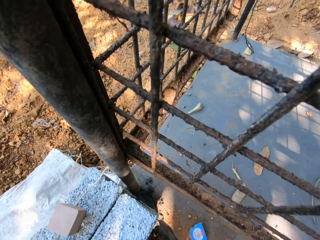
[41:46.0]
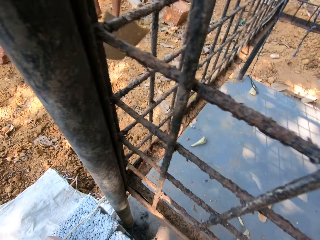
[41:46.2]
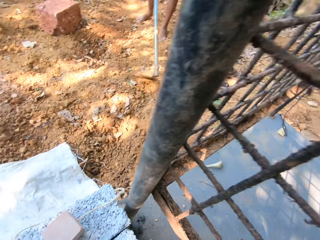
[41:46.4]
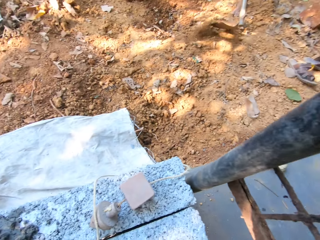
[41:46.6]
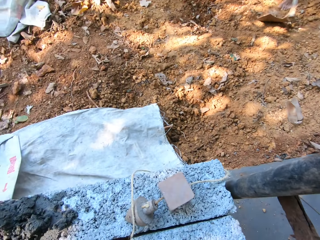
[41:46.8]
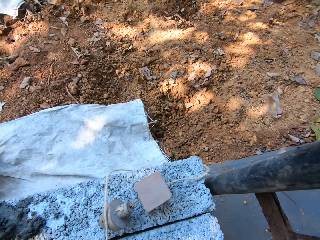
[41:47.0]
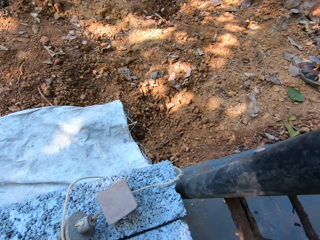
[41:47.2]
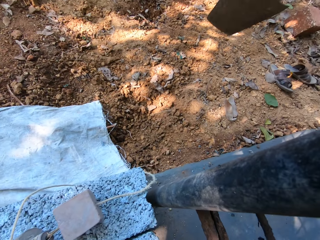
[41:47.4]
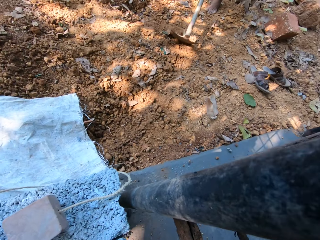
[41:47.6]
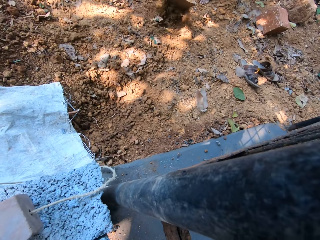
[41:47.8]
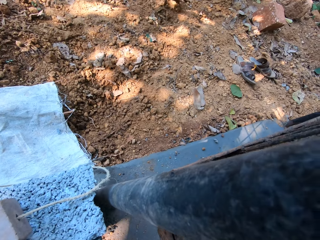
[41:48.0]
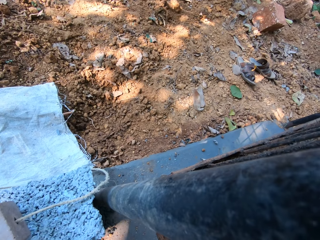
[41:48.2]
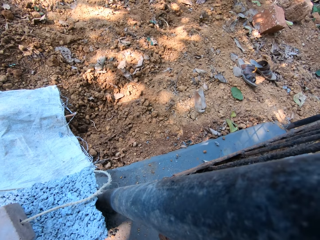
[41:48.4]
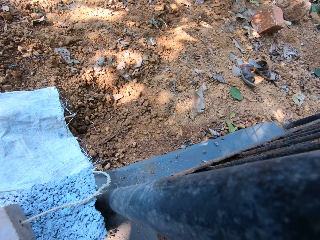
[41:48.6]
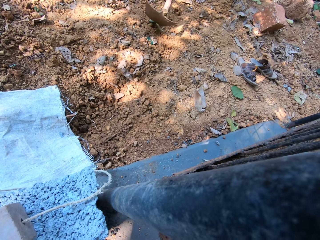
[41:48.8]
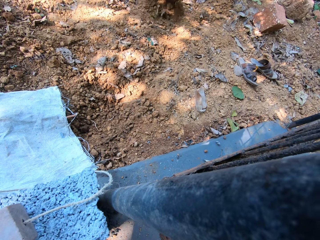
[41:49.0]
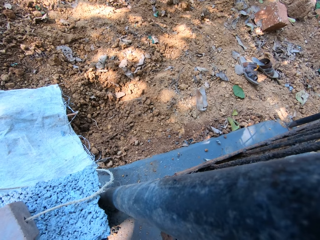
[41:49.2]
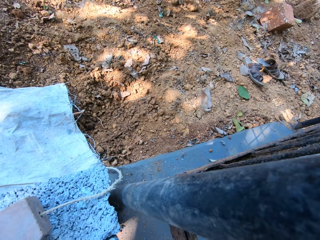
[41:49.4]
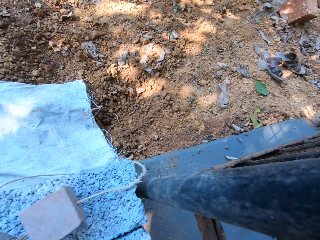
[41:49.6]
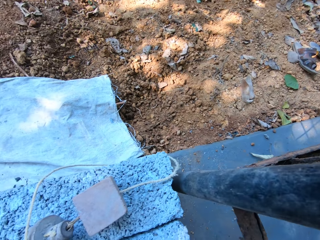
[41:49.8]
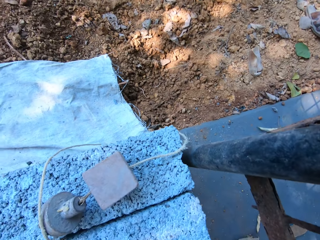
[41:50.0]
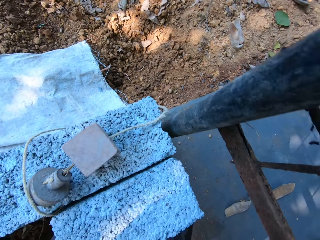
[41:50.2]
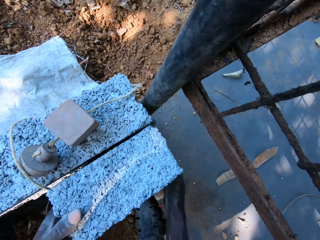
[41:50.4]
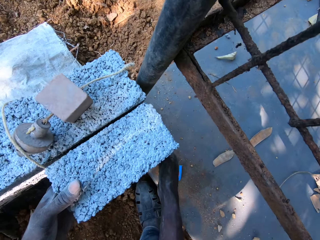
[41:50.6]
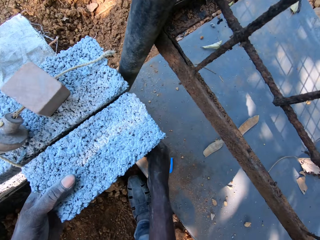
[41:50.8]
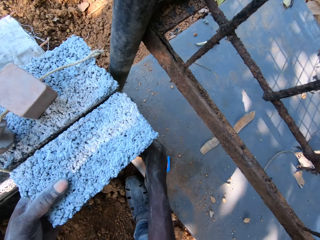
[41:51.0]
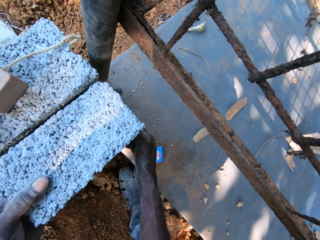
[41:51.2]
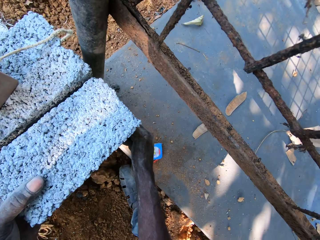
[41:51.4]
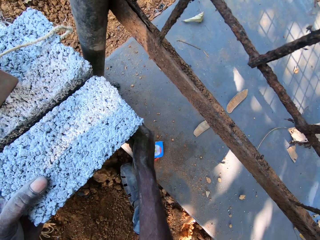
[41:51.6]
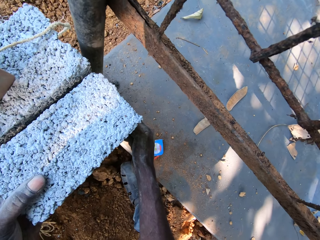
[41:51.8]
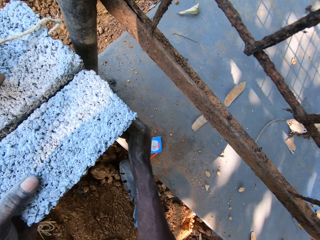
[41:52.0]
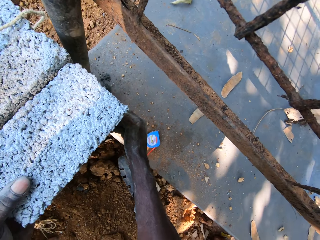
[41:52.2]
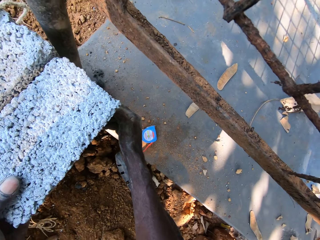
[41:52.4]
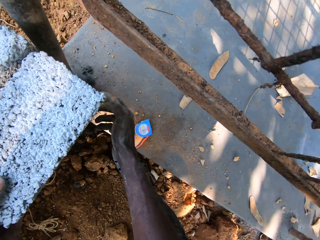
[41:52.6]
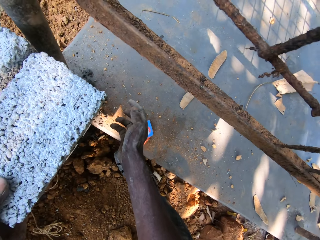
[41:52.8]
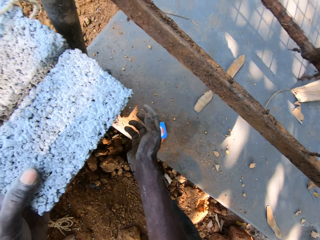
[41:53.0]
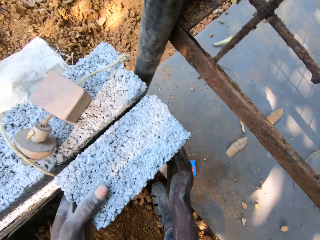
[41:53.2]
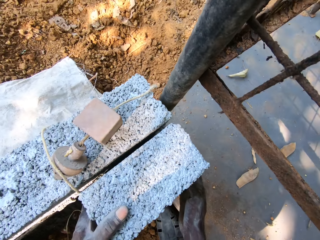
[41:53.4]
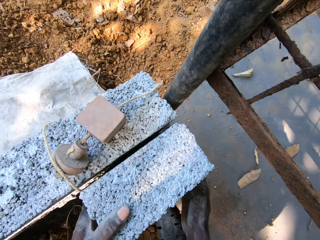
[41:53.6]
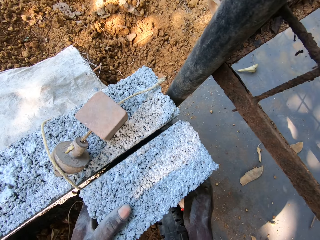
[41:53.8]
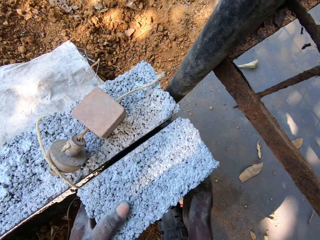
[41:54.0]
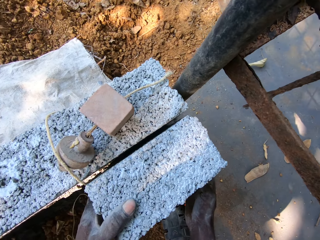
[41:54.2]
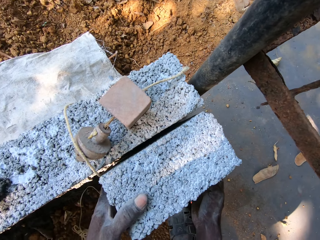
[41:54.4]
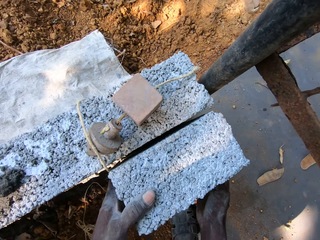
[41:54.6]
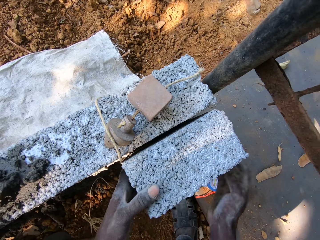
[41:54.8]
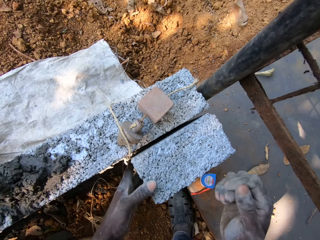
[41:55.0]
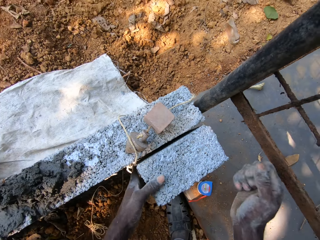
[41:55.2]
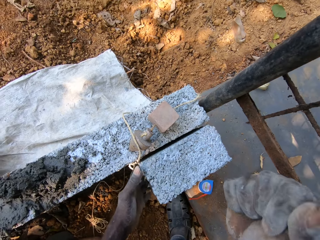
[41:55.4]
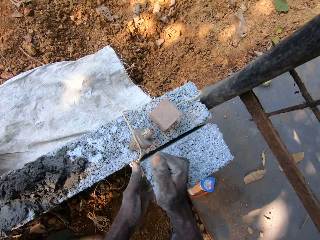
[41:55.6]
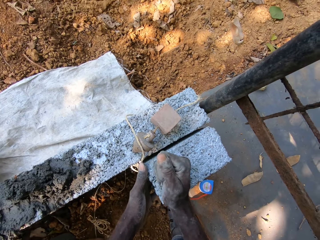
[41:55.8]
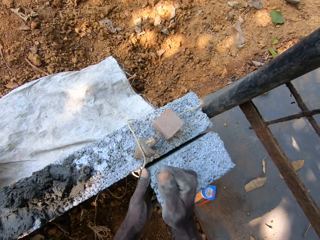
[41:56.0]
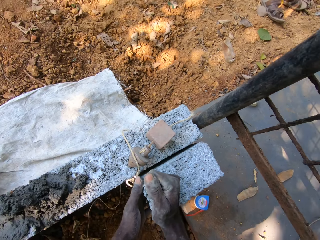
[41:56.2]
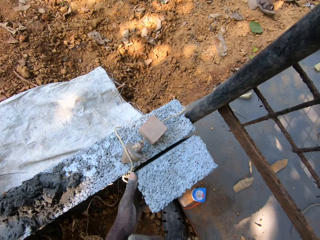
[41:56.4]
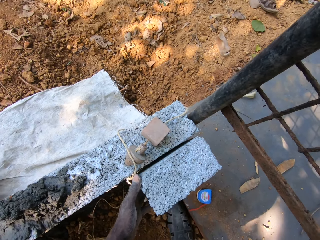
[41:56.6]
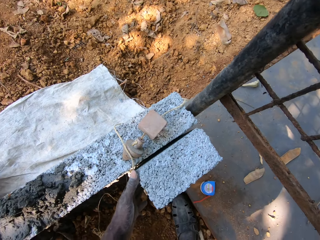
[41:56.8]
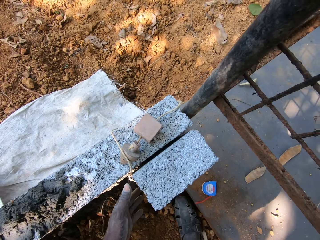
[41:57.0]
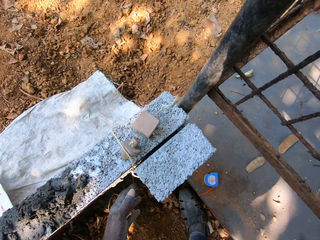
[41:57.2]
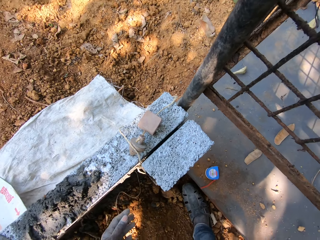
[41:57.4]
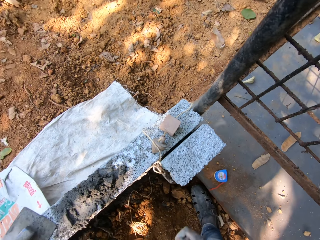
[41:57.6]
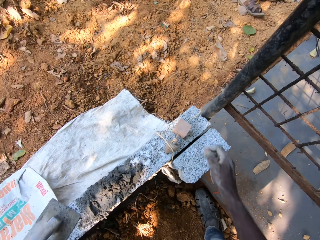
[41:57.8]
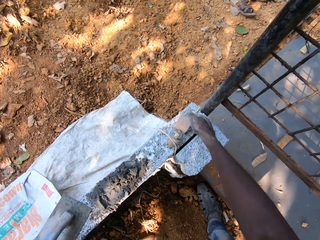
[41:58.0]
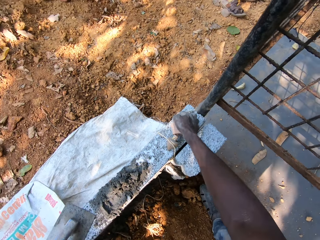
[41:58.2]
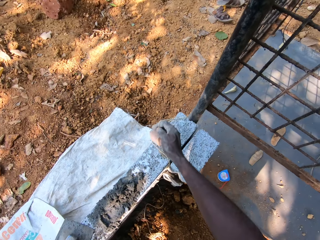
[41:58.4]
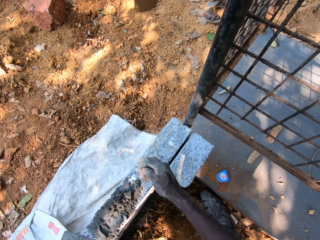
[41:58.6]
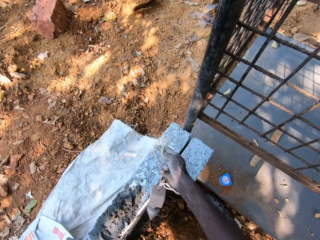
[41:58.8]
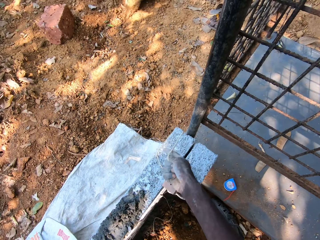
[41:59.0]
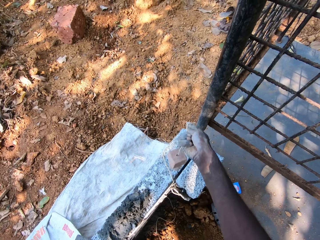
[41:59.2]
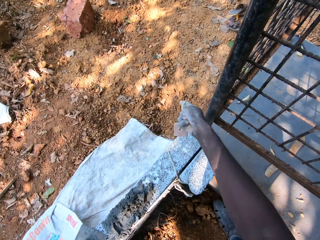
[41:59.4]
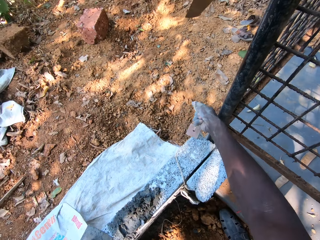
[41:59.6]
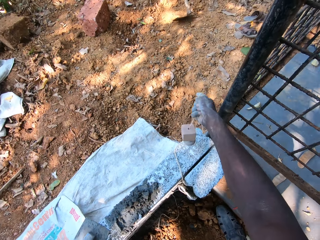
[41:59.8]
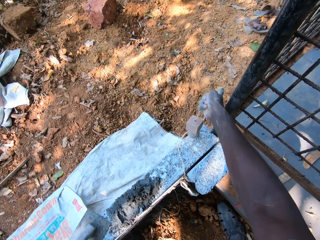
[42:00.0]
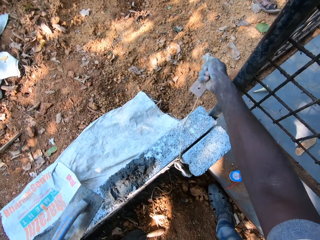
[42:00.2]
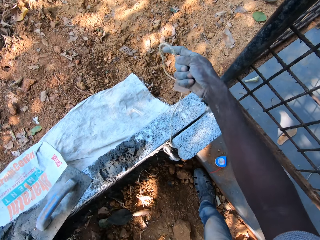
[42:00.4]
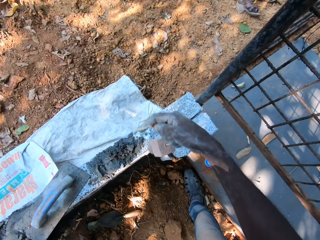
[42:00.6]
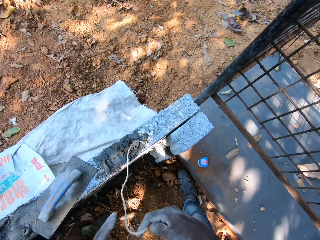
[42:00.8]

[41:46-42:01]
The camera wearer stares around. A person digs the ground with a hoe. The camera wearer grabs the concrete brick with both hands. He adjusts the molded block on the wall with both hands. He hits the molded block on the wall with his right hand. He picks a threaded wood or plumb bob from the wall with his right hand. The person digs the ground with the hoe.

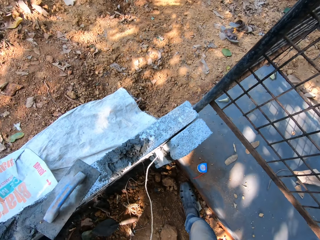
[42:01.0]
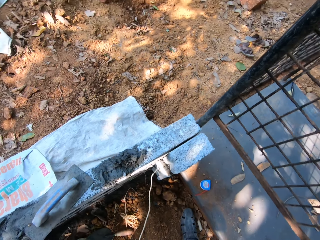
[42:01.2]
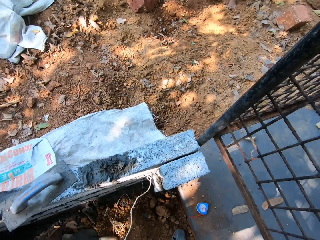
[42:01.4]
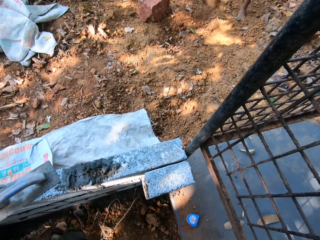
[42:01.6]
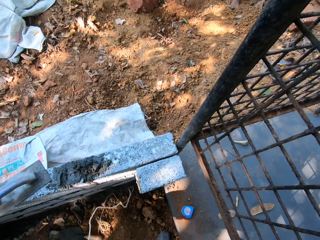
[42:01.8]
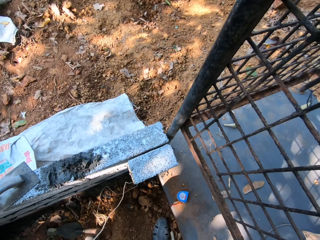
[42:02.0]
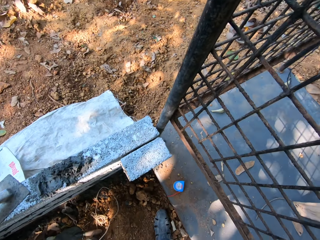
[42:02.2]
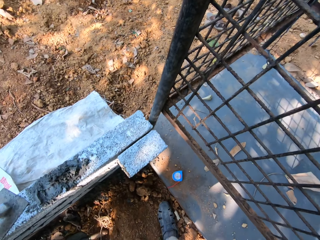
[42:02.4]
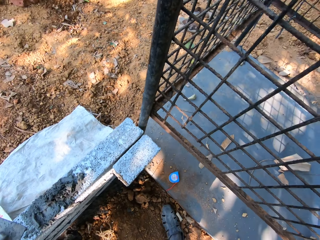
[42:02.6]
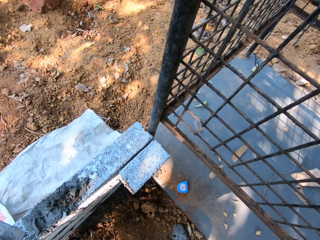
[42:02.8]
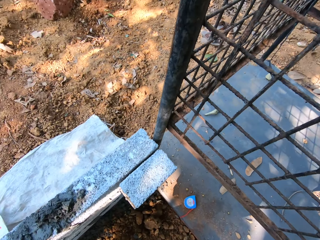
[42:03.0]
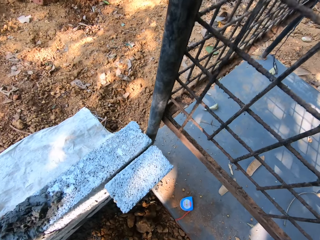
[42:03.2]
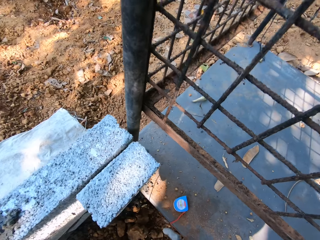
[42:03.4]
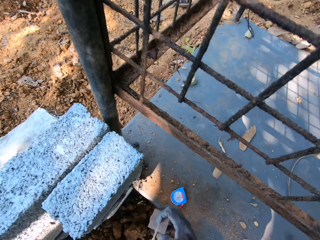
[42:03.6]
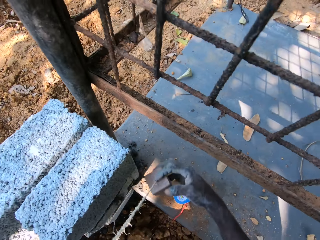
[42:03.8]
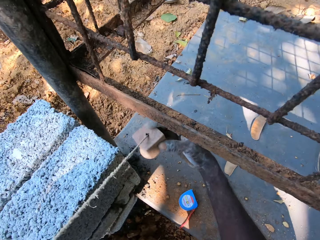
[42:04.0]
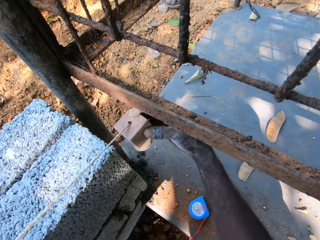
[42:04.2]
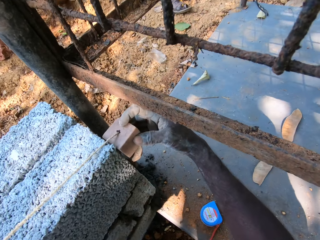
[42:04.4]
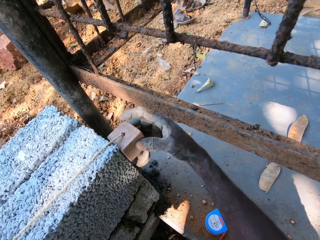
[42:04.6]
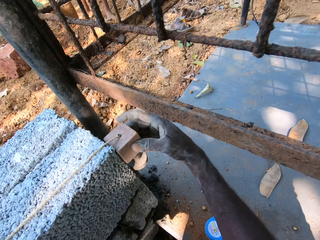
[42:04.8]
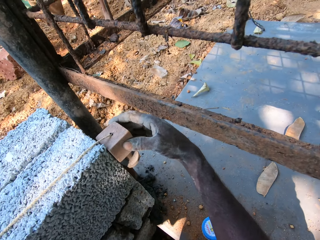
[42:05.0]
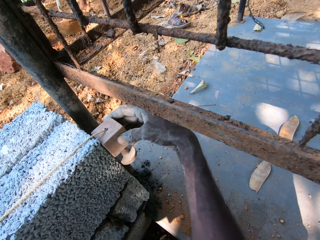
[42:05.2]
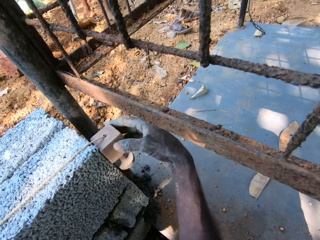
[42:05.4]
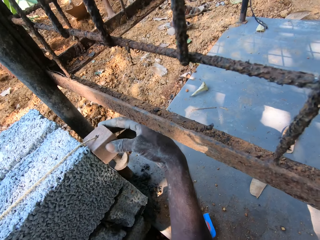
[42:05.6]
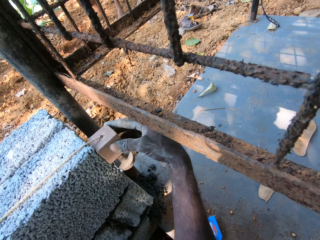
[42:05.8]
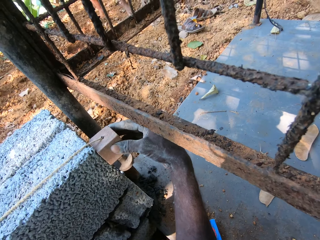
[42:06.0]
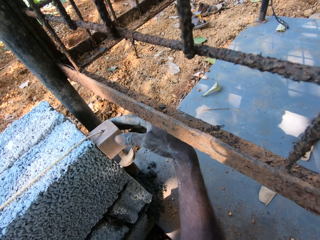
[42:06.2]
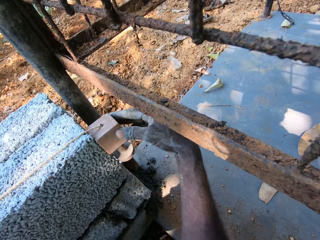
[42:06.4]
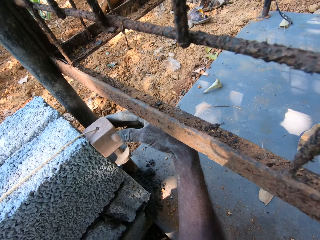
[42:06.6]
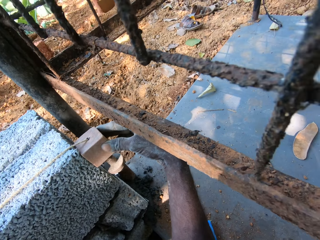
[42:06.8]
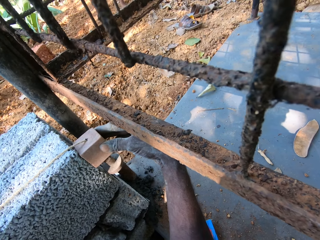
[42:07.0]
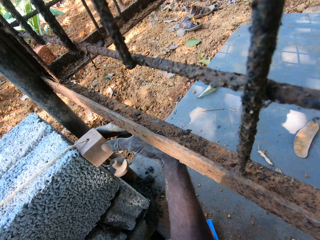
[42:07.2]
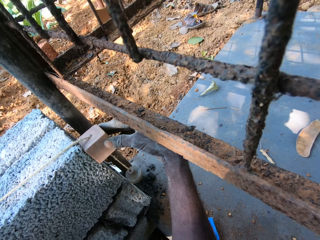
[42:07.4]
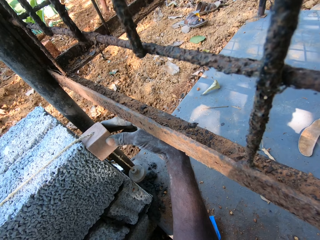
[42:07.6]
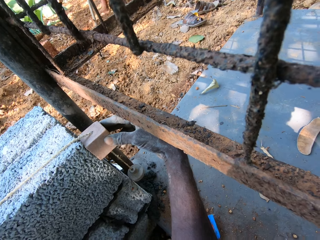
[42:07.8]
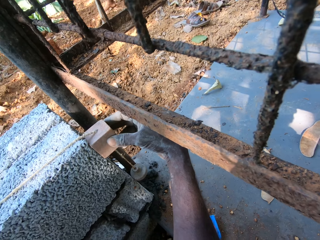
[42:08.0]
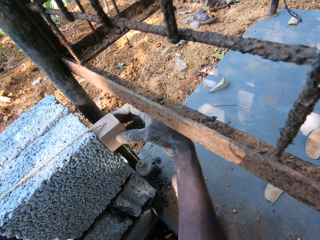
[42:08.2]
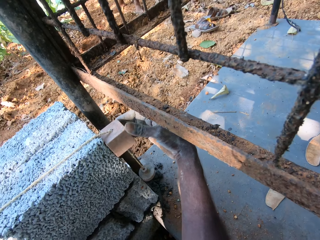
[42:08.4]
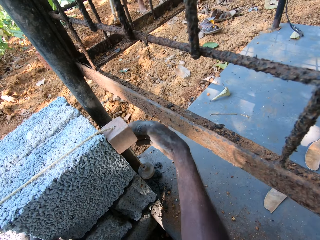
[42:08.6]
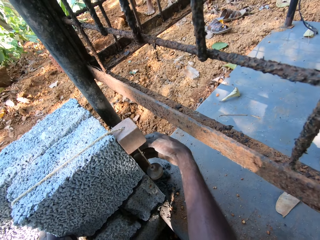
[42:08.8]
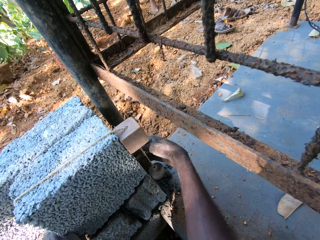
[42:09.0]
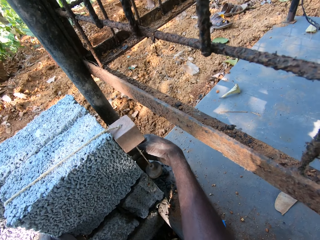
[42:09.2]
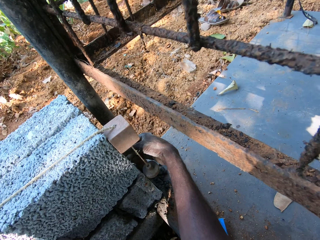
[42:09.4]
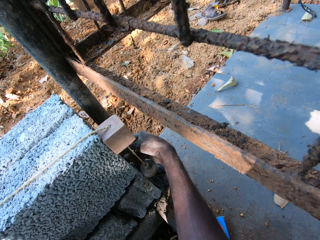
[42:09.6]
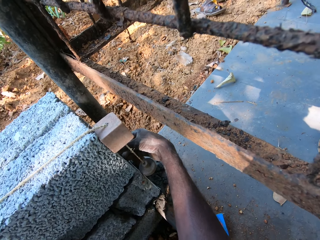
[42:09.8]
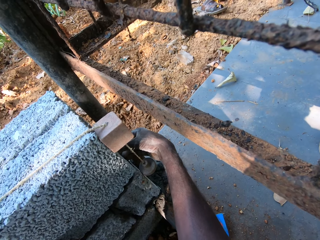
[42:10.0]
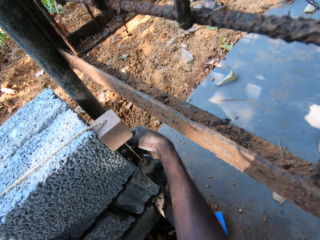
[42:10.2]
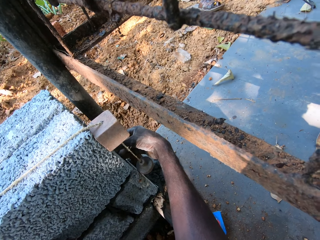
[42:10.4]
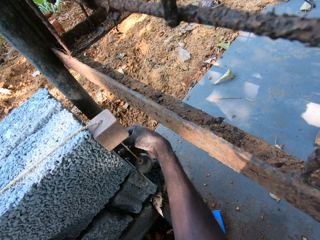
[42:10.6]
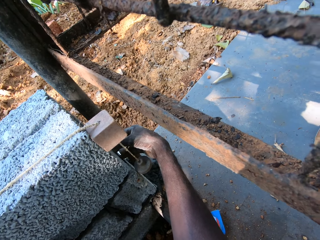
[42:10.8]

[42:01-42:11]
The camera wearer places the threaded wood or plumb bob in his right hand on the wall. He examines the concrete brick on the wall with the plumb bob. A person digs the ground with a hoe.
